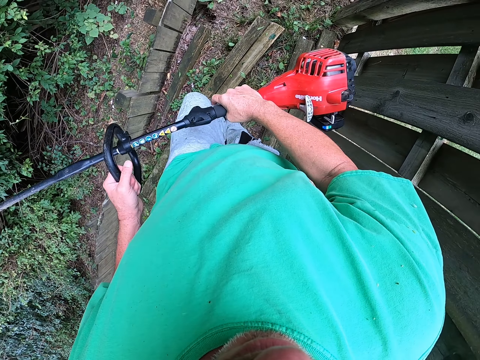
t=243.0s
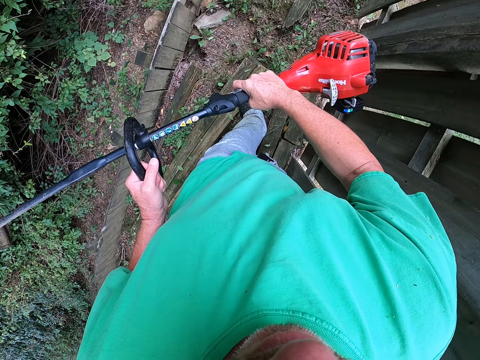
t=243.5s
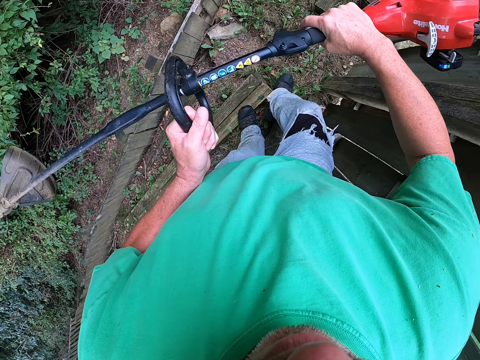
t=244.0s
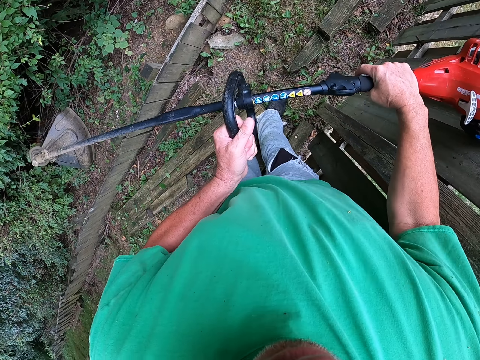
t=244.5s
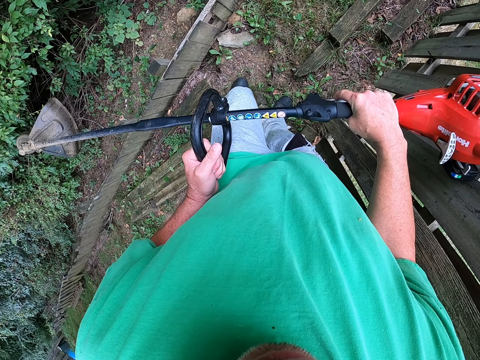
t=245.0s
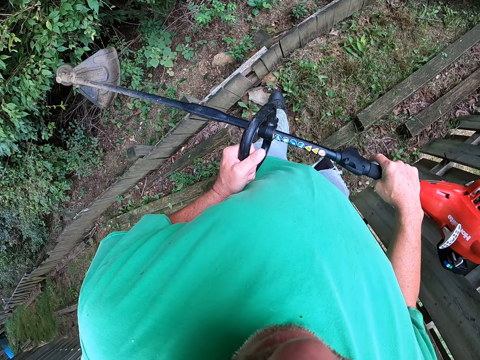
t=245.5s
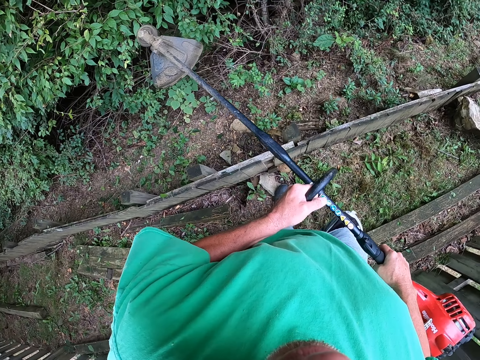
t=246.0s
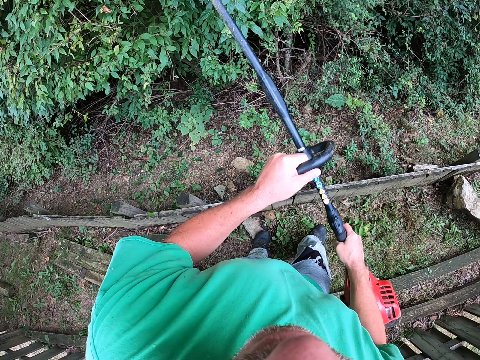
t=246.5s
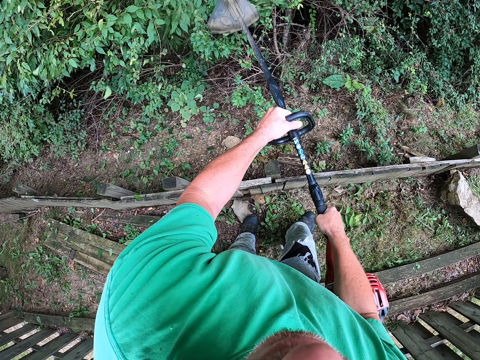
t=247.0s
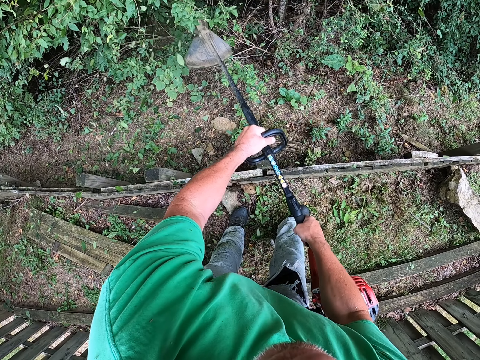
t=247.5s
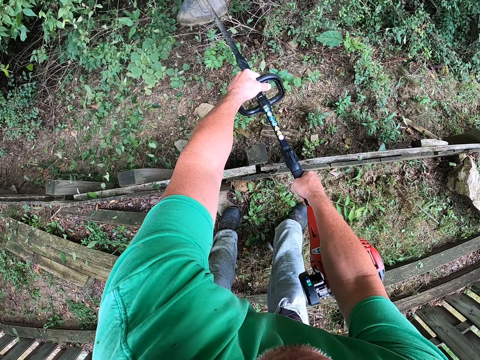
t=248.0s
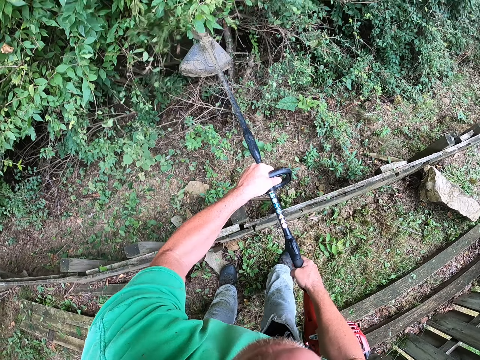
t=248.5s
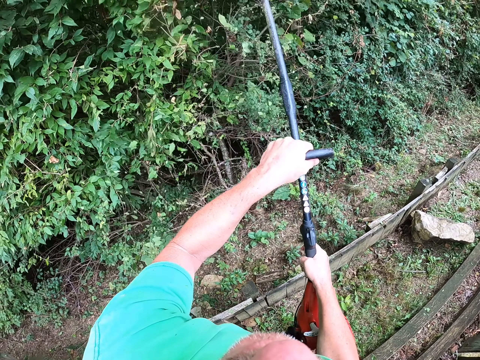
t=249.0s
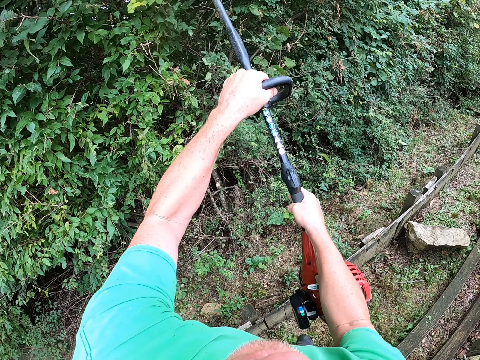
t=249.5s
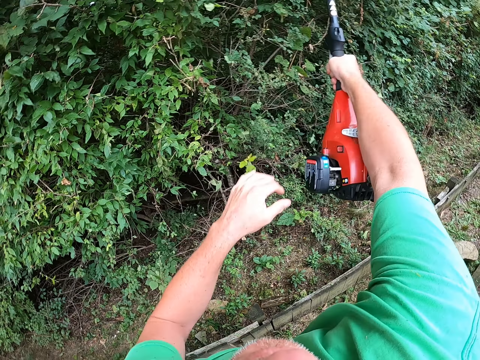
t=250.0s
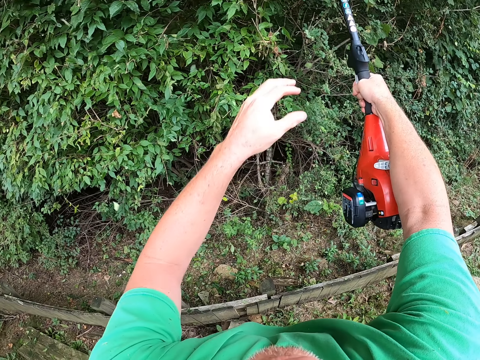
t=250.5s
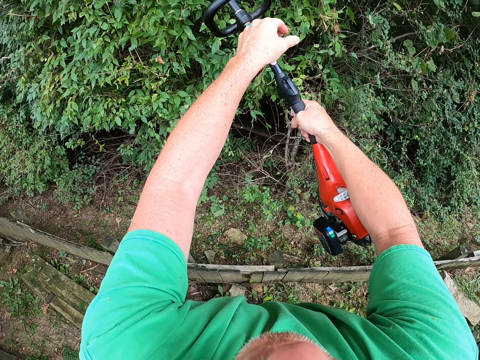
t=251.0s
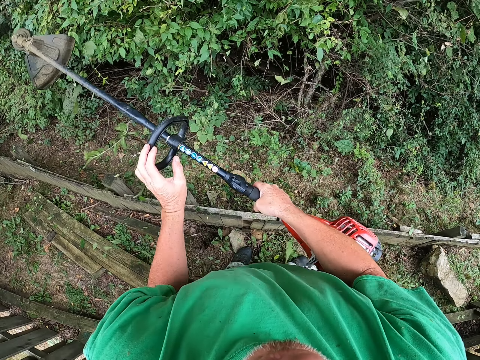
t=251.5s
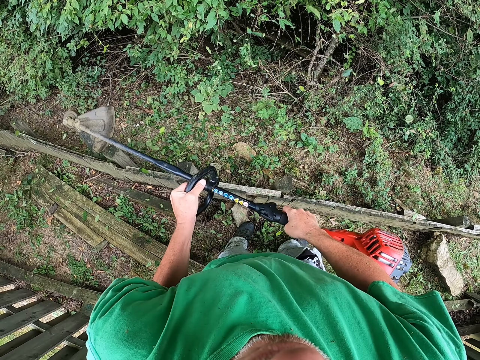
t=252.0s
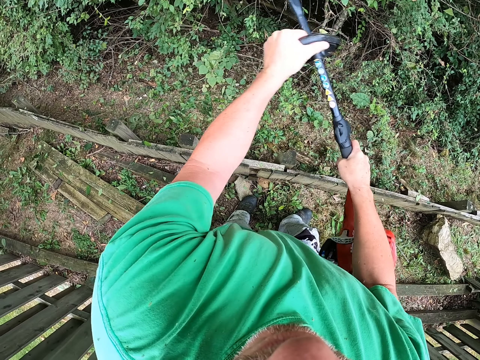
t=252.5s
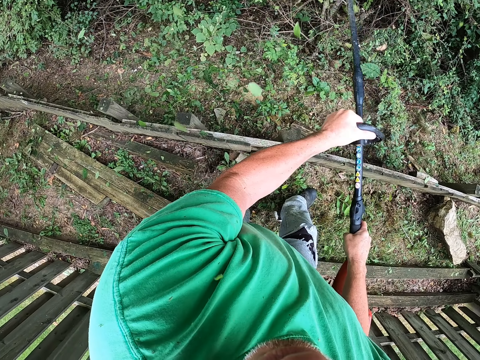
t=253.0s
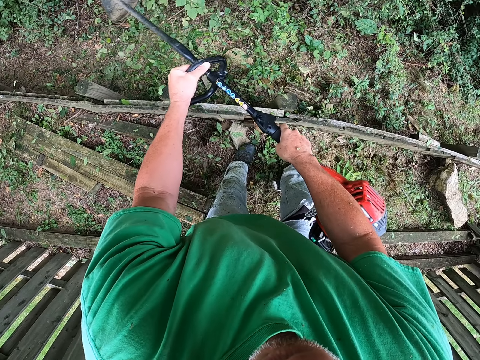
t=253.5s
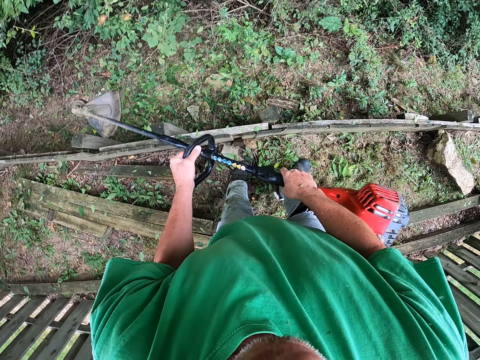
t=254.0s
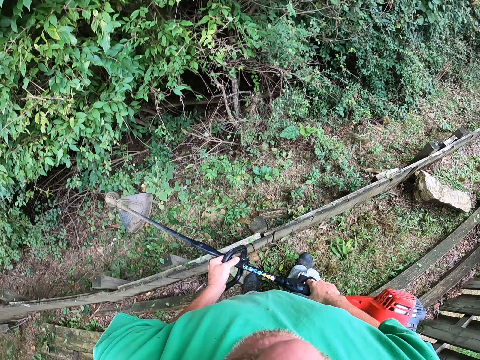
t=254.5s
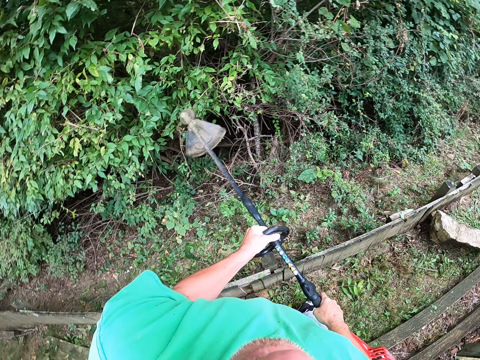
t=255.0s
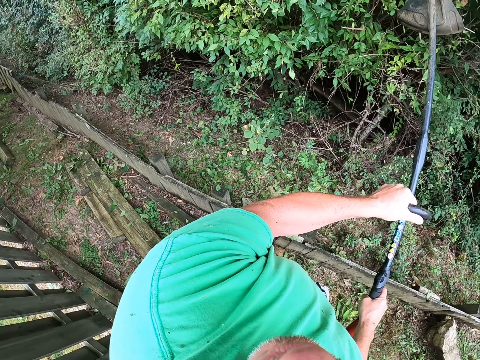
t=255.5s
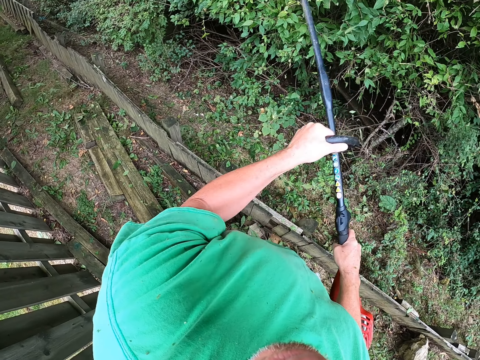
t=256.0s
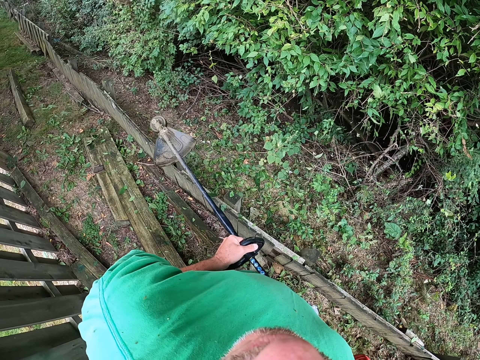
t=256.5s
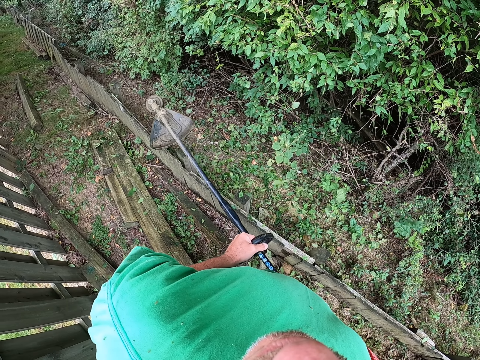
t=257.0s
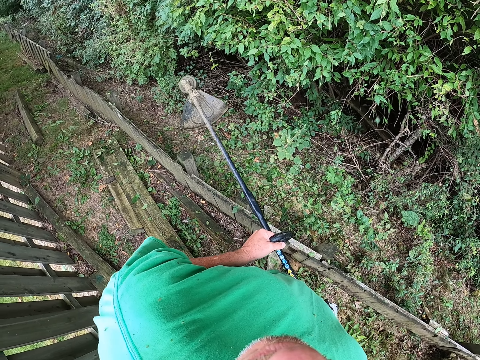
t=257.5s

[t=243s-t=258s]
The camera wearer walks along the fence. They cut shrubs with a grass trimmer.

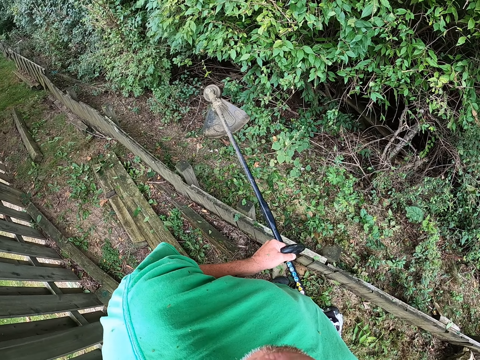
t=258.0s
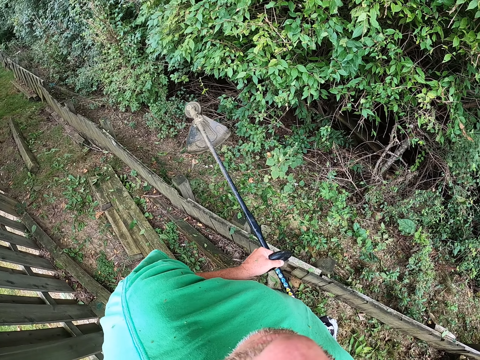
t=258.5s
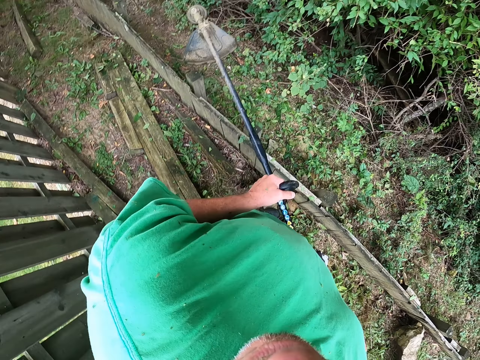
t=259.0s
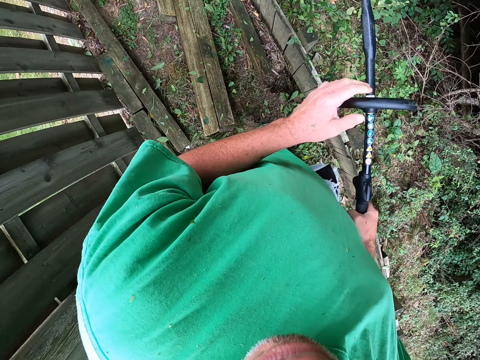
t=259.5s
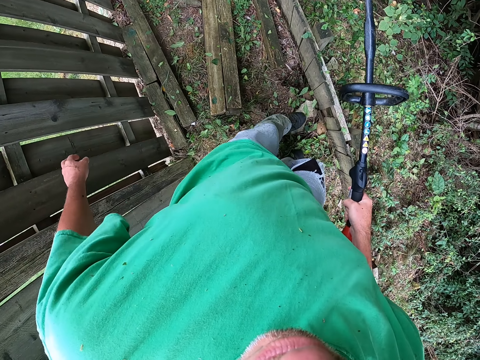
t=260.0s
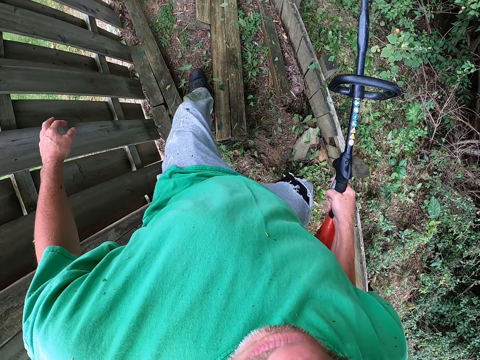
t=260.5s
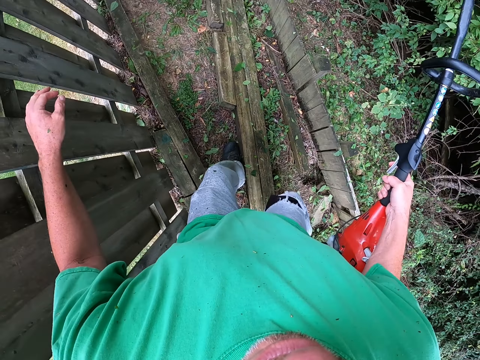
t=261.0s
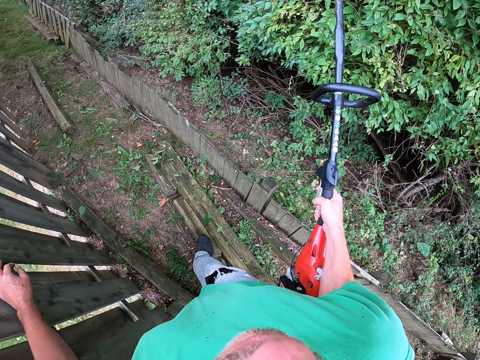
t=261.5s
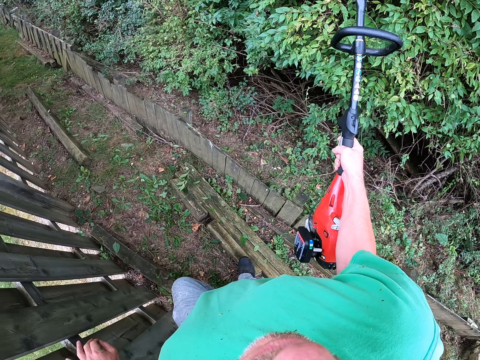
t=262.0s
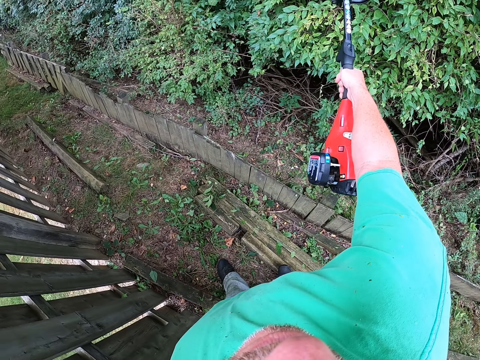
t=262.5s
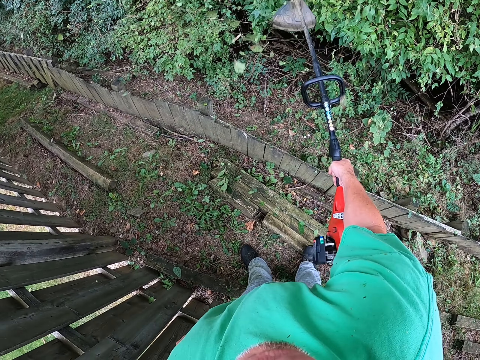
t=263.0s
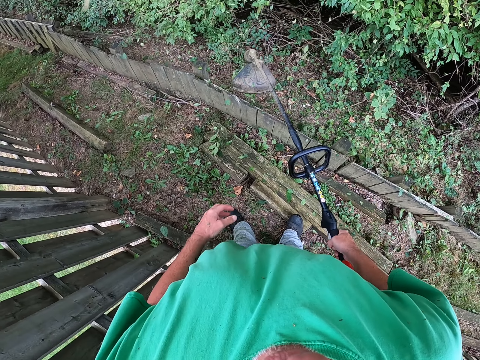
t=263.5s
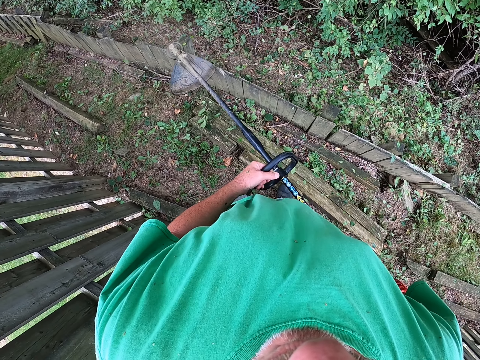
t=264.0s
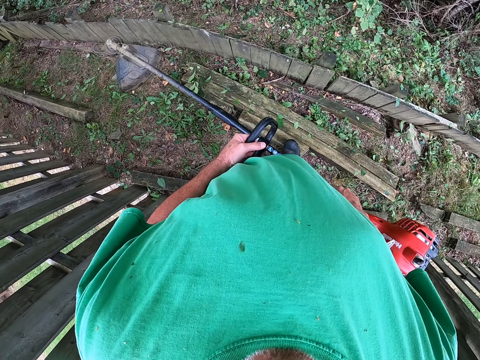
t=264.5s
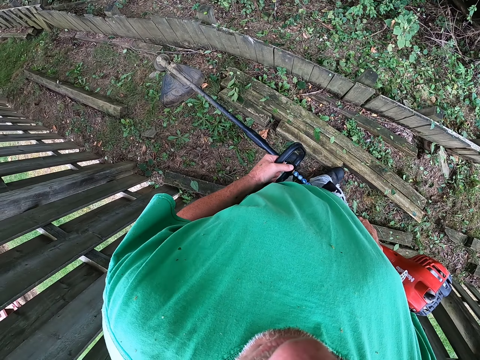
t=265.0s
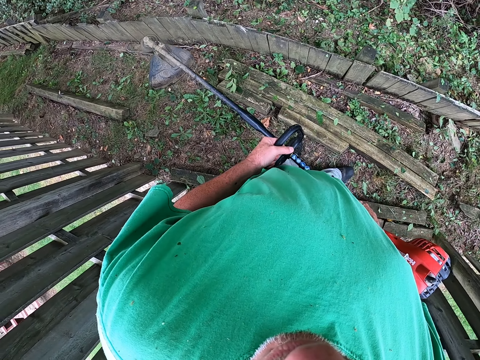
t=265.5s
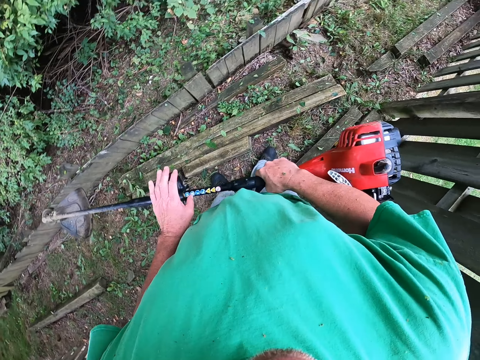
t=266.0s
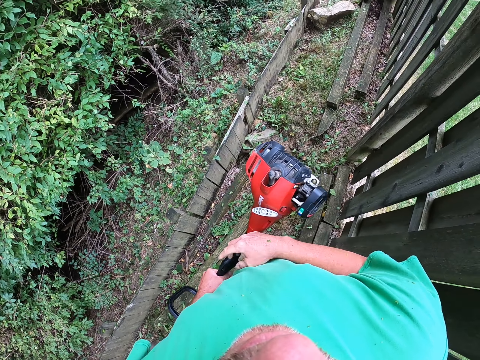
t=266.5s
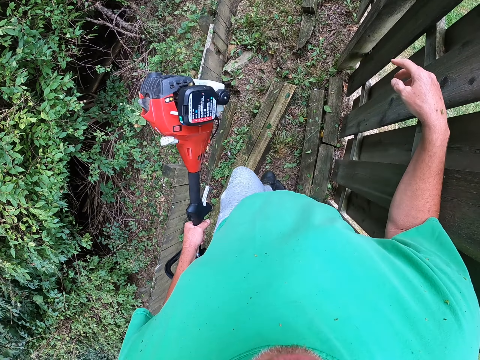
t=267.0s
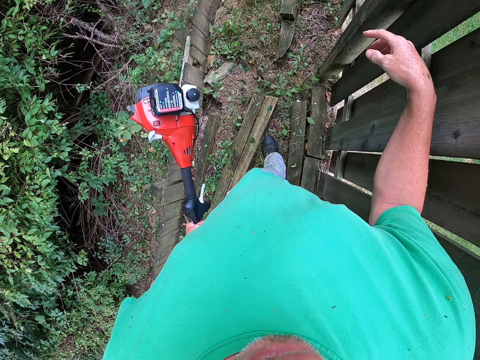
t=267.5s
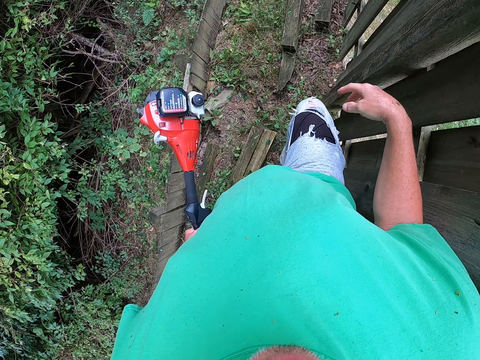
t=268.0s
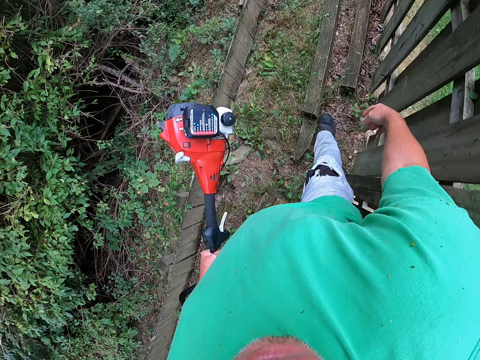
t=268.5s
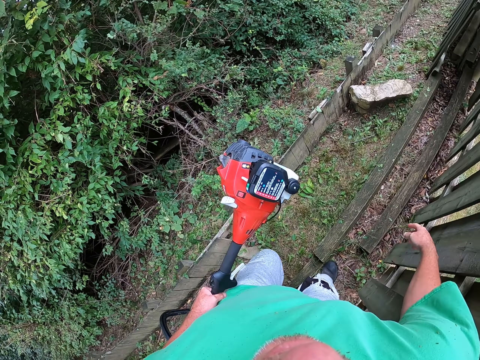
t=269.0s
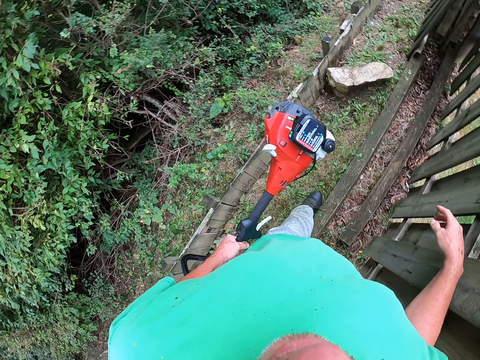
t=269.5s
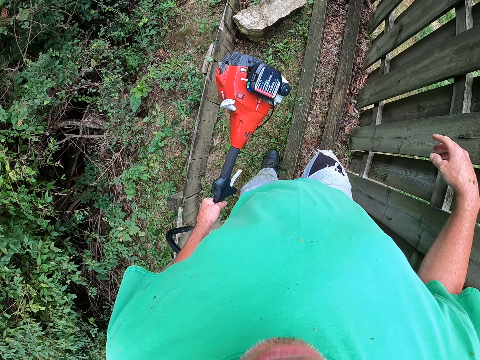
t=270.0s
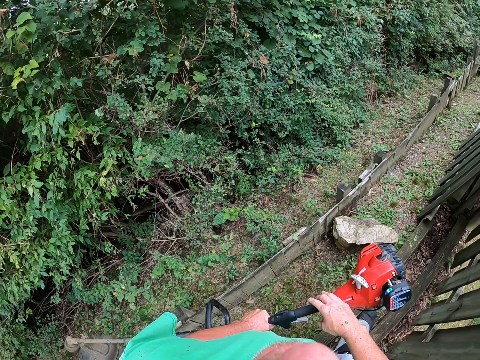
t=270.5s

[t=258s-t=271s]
The camera wearer walks along the fence. They cut the shrubs with a grass trimmer. They hold the grass trimmer with both hands. They walk along the fence.
